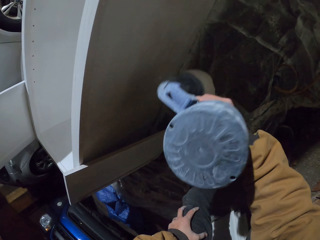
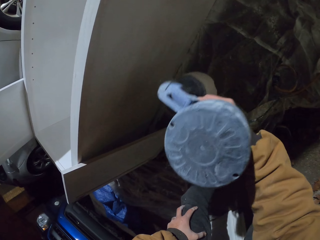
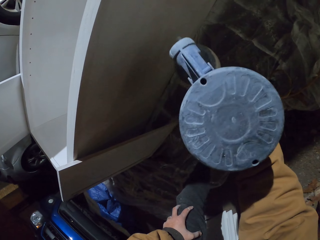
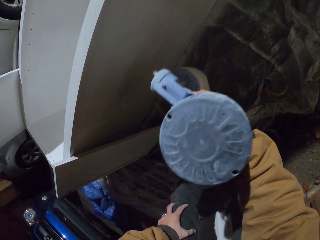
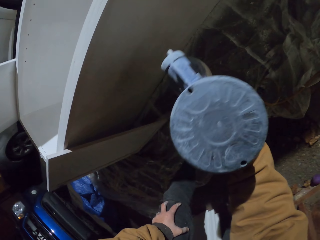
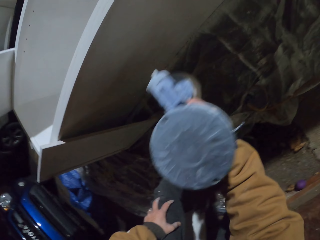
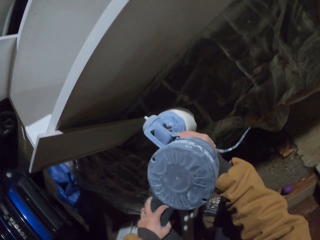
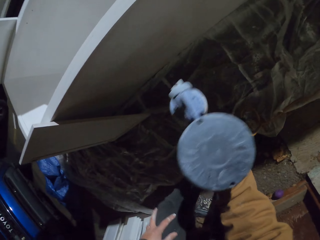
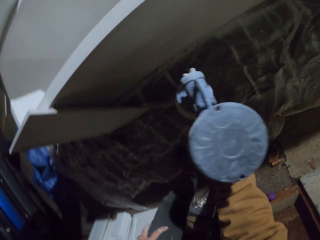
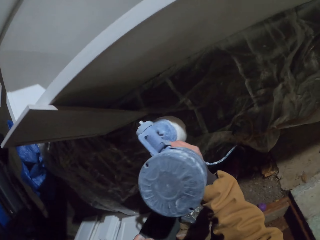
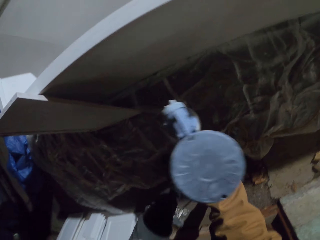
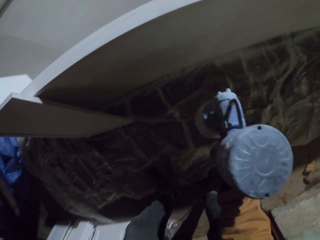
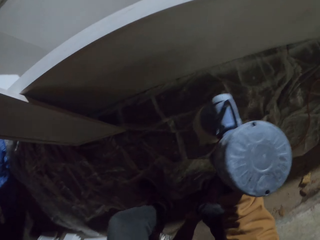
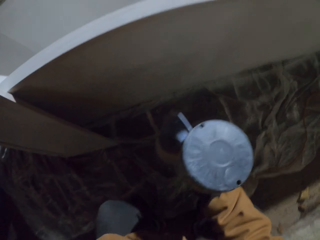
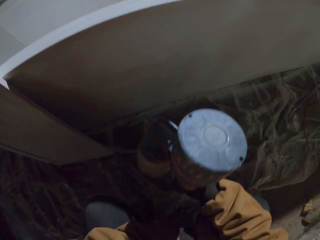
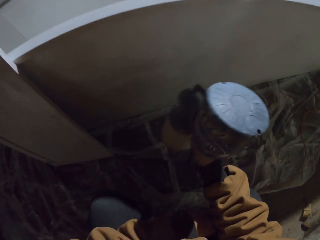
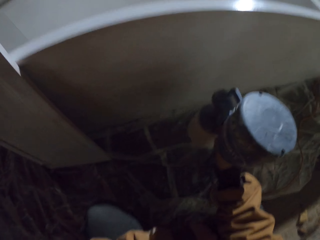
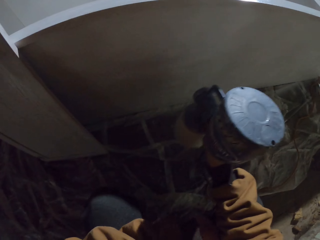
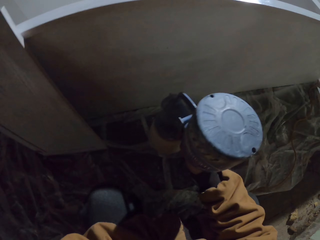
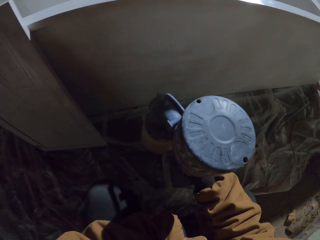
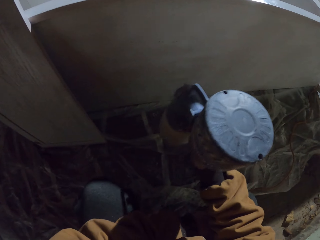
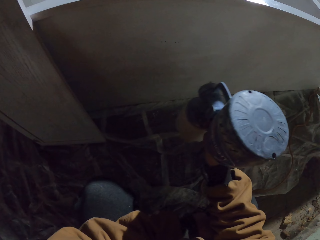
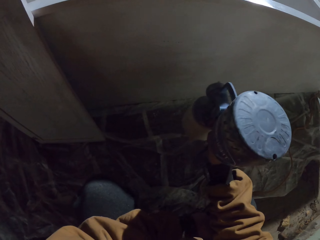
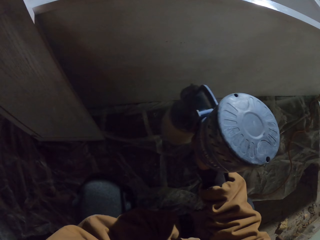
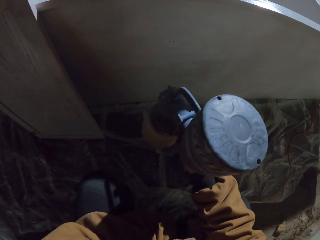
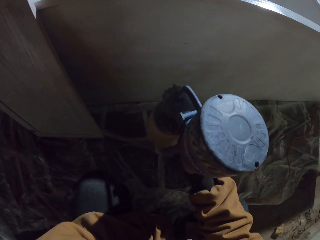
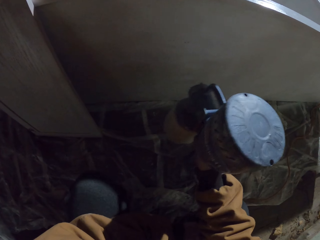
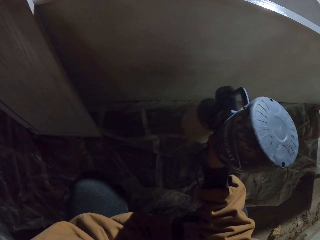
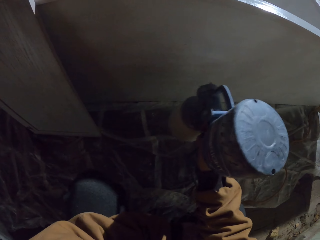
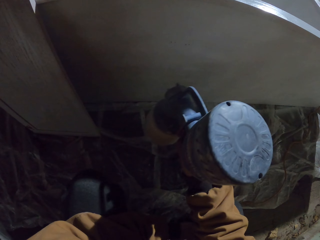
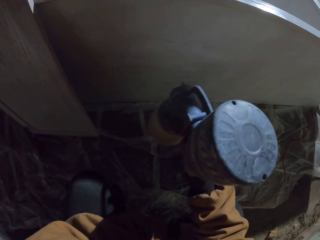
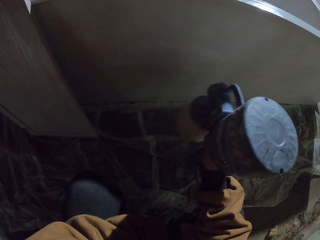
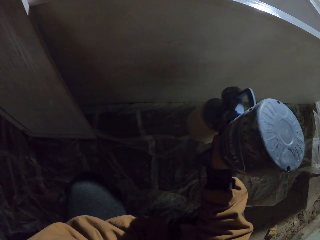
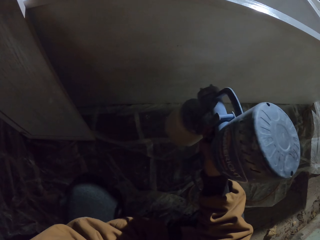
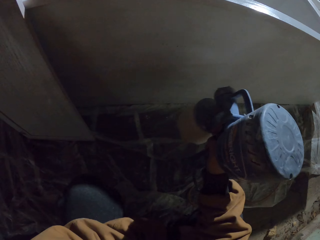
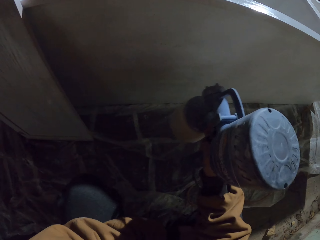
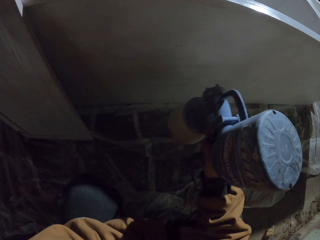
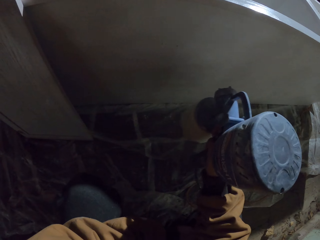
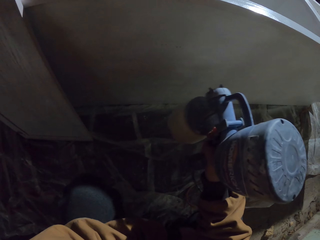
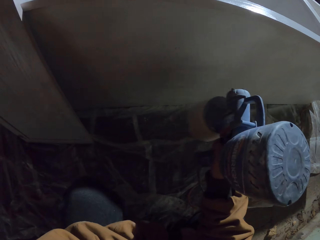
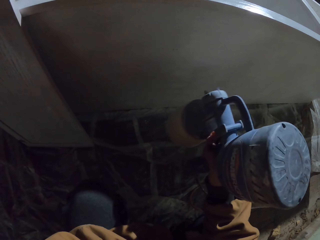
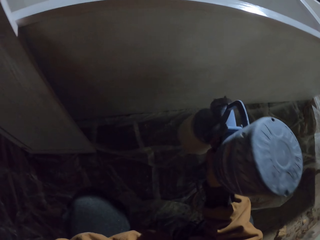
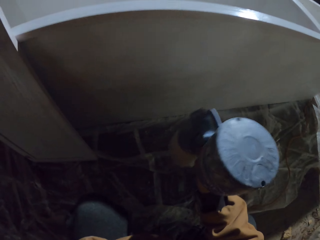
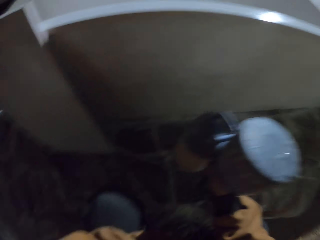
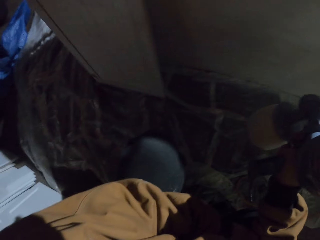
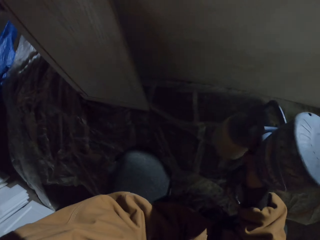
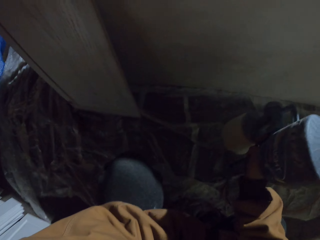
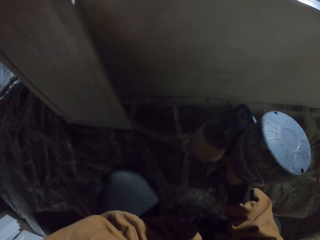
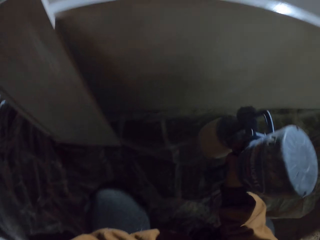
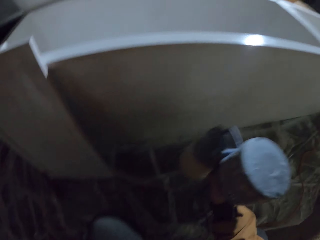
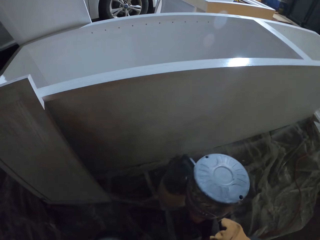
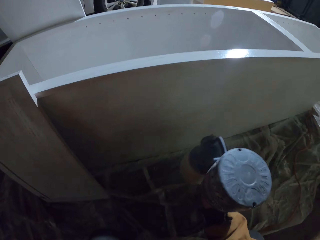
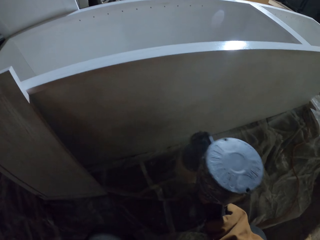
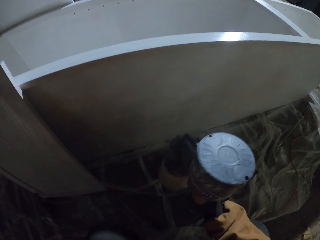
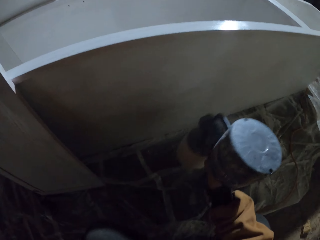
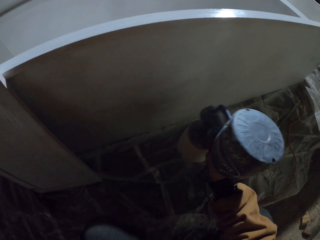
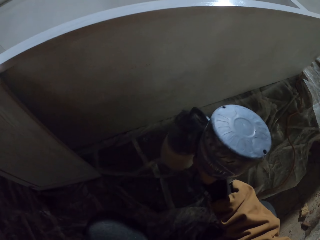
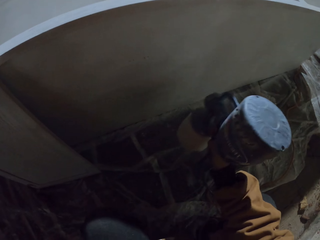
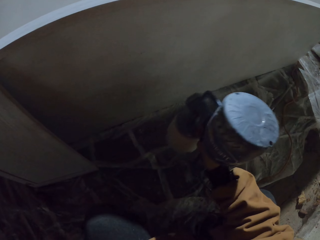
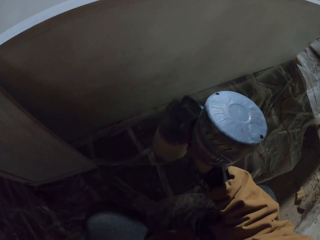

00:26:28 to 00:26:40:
The camera wearer bends his knees. He paints the closet with the spray paint gun.

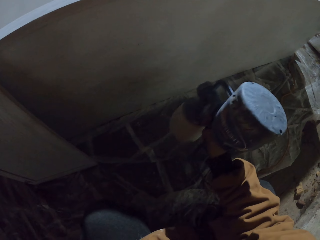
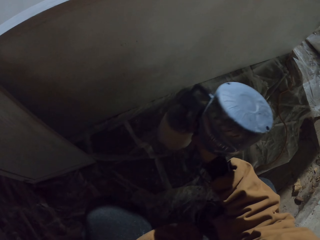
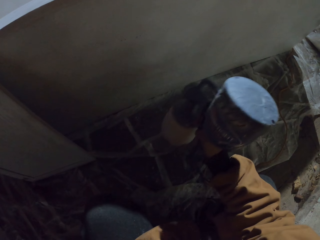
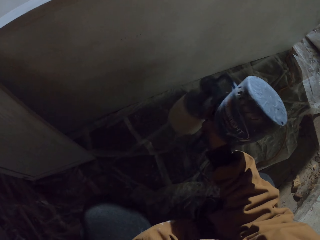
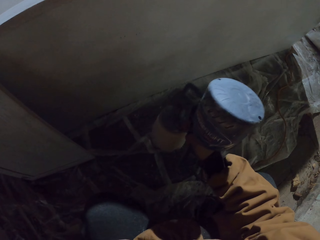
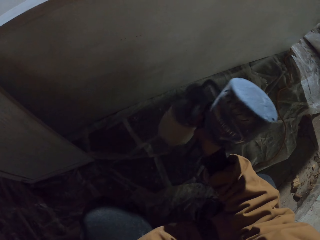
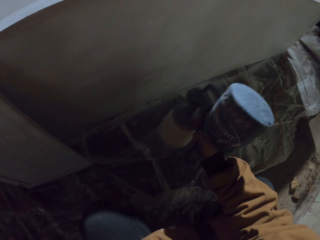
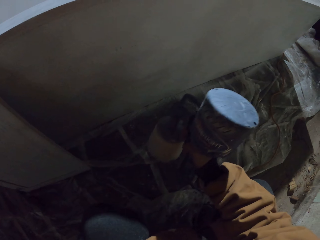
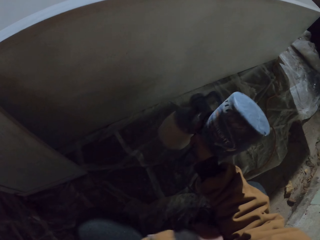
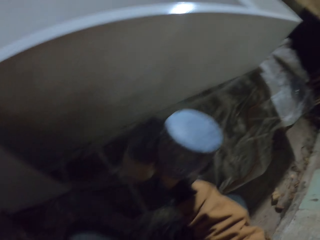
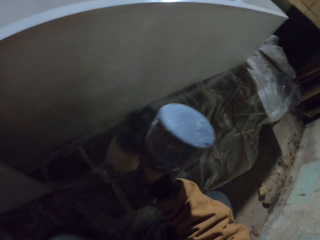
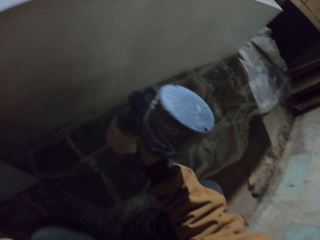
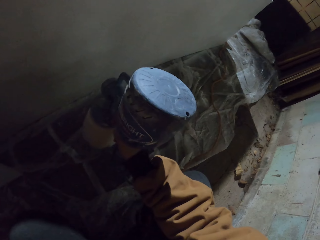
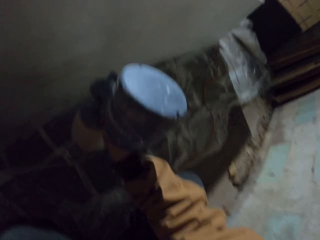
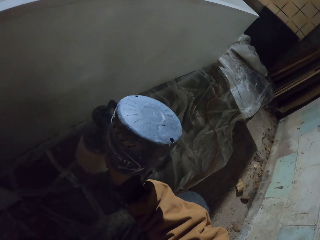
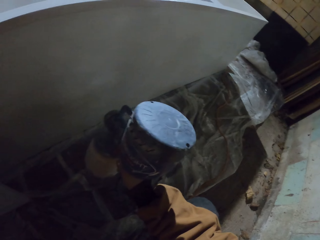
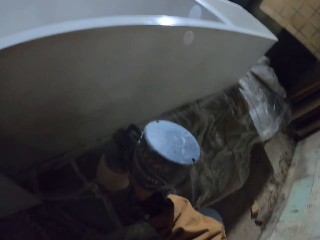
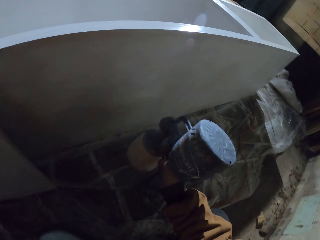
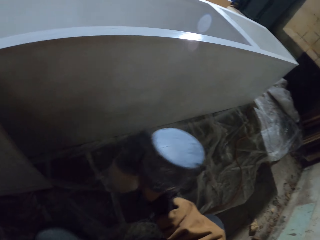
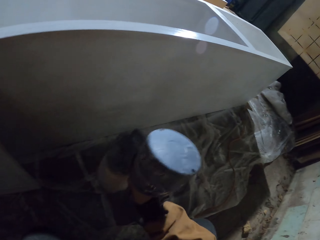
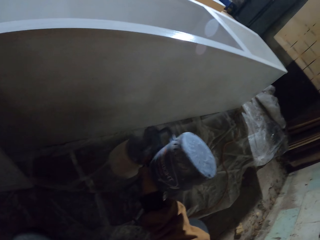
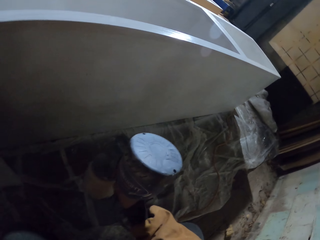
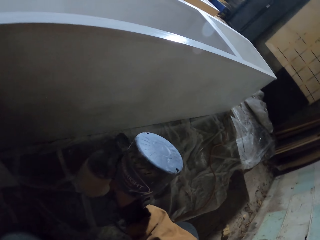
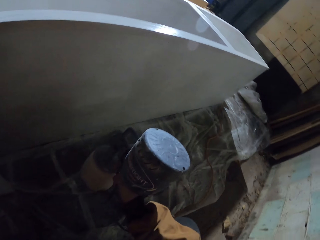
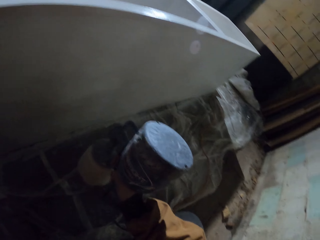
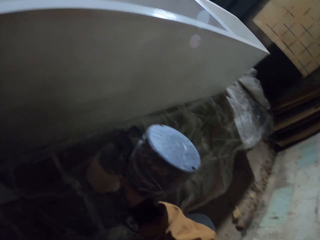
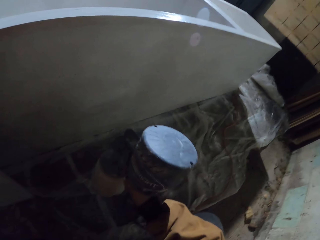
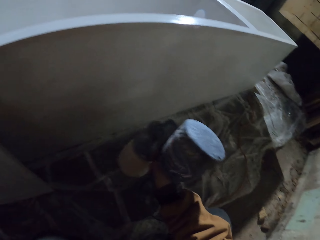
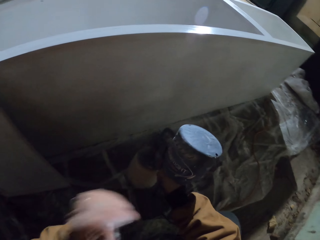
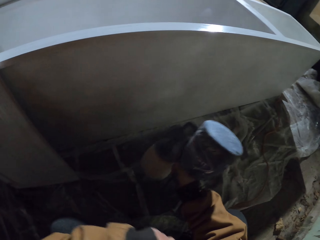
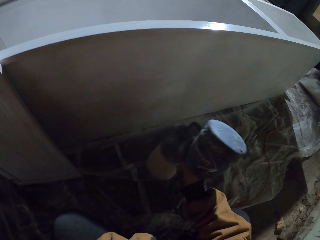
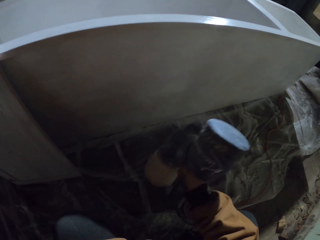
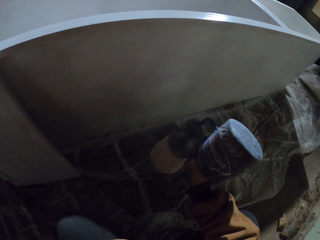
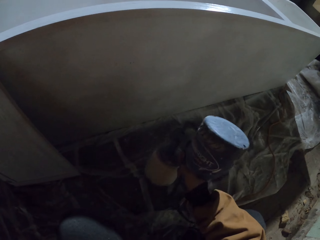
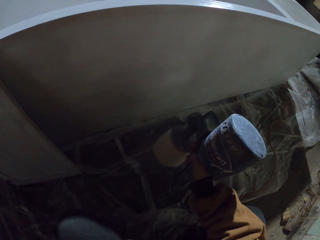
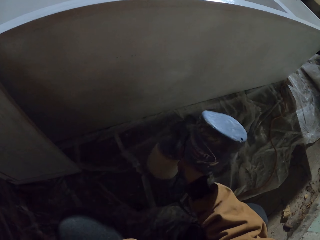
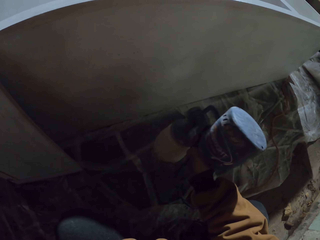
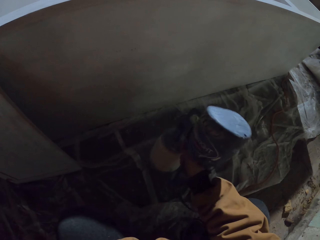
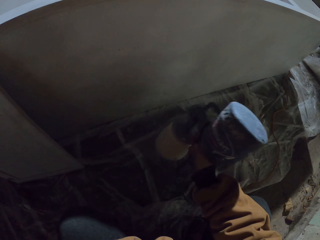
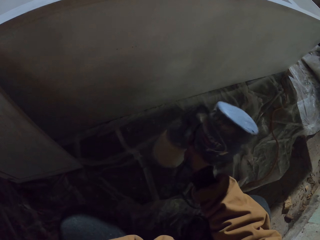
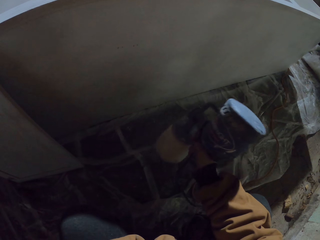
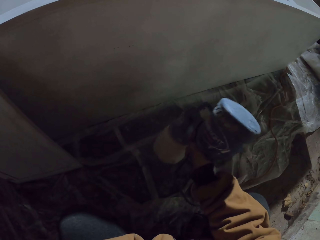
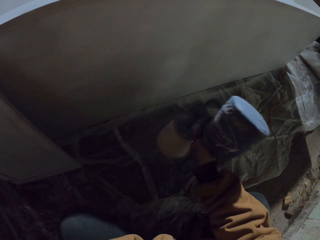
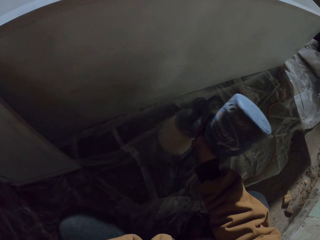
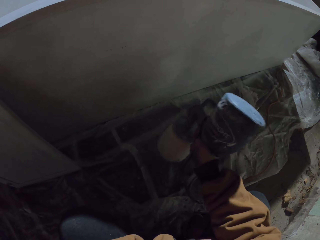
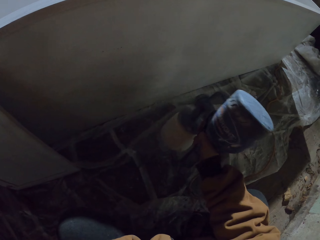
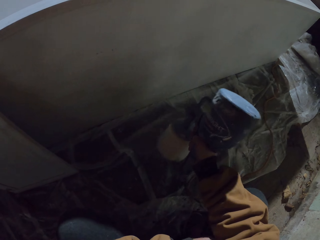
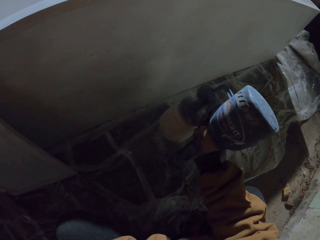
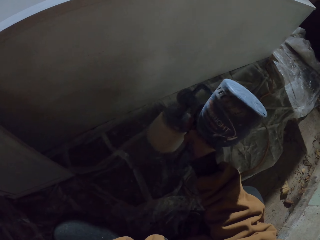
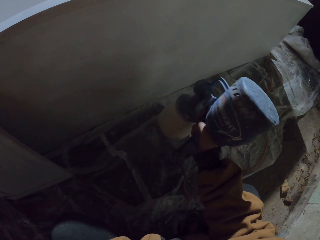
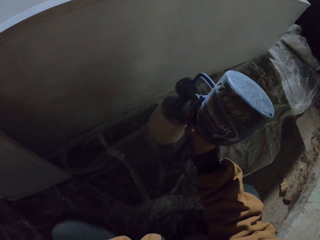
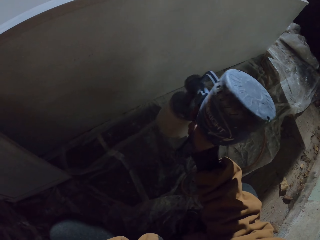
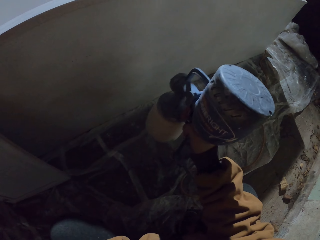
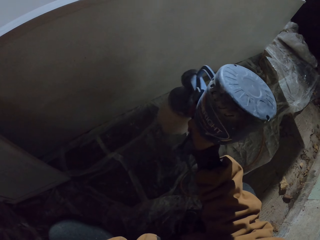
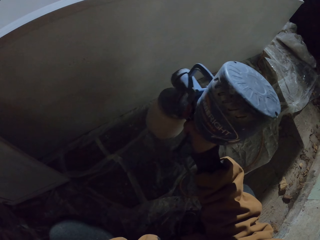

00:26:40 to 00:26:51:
The camera wearer continues spraying the wood using a sprayer.
